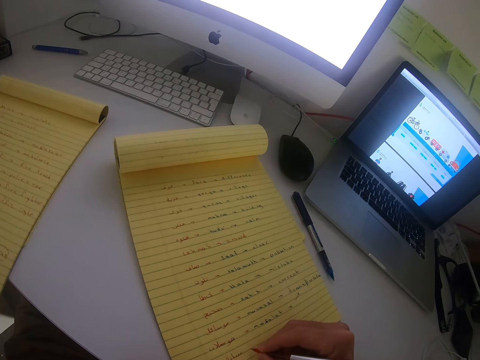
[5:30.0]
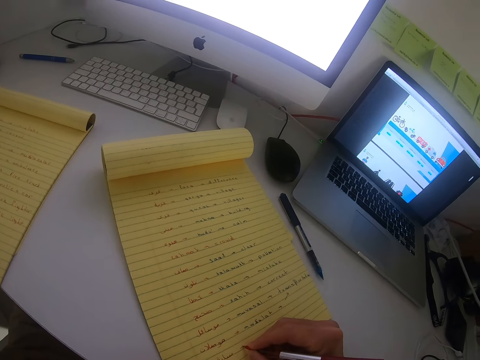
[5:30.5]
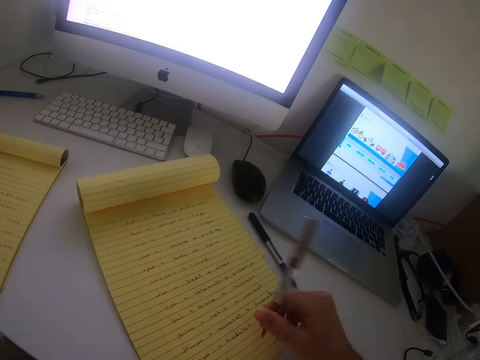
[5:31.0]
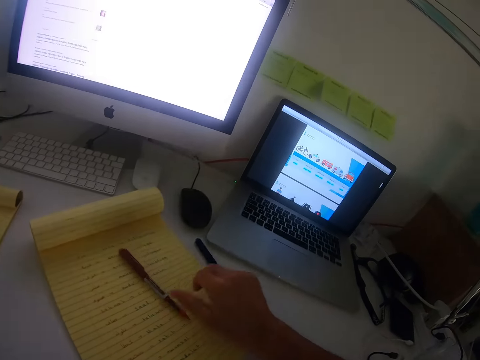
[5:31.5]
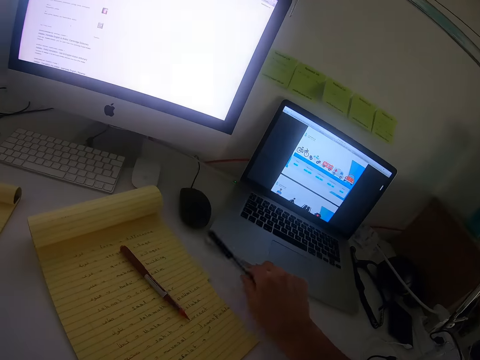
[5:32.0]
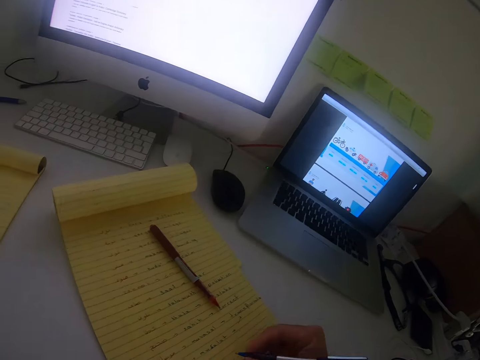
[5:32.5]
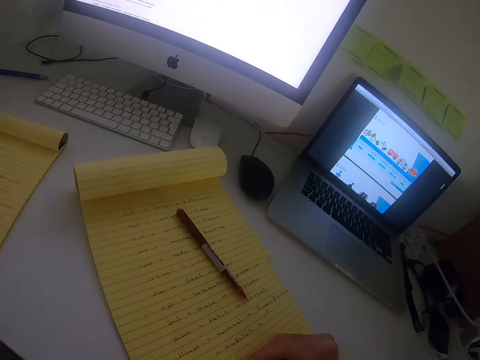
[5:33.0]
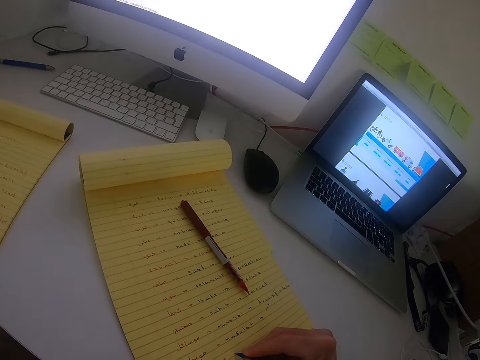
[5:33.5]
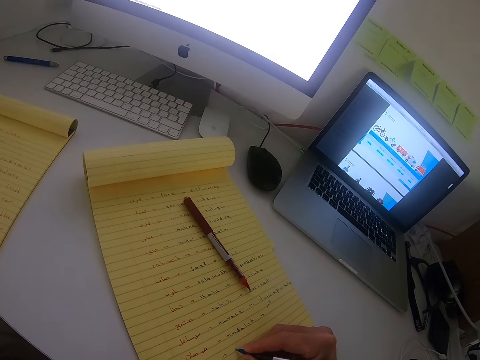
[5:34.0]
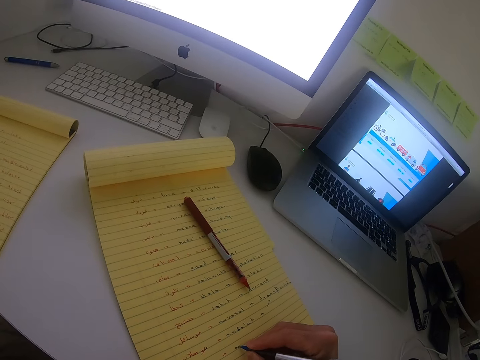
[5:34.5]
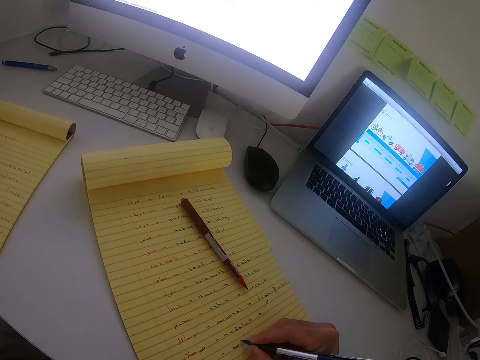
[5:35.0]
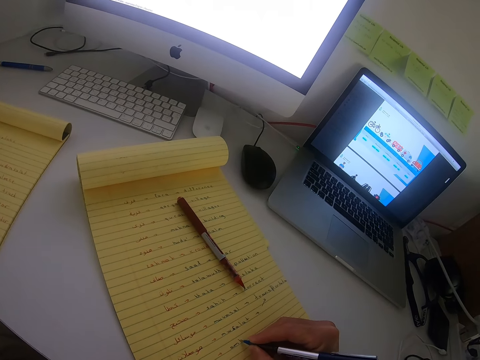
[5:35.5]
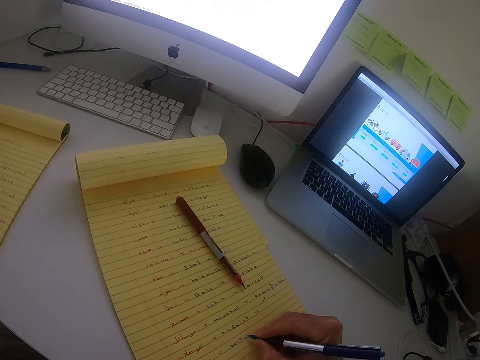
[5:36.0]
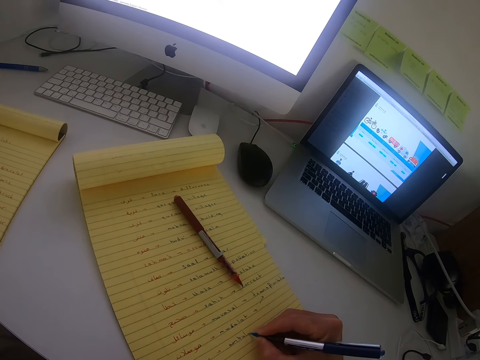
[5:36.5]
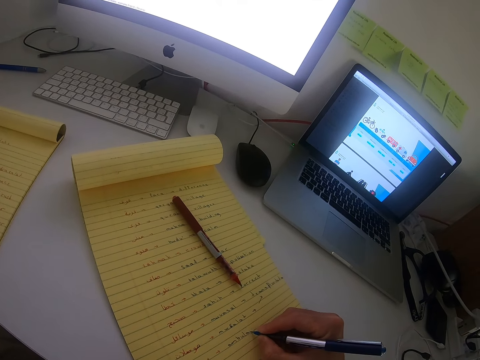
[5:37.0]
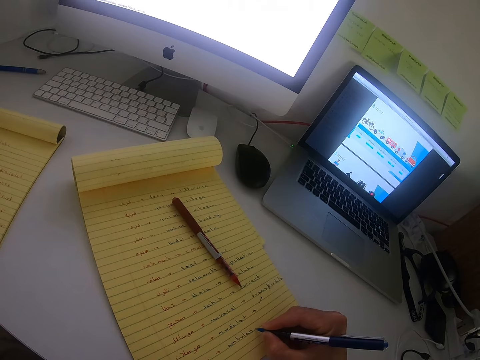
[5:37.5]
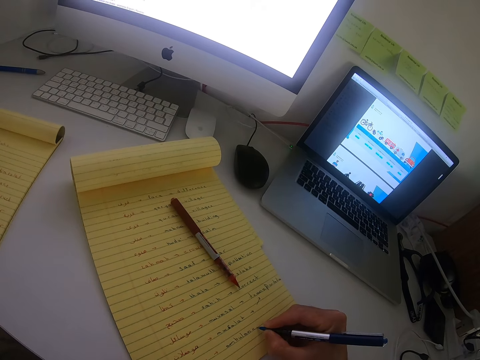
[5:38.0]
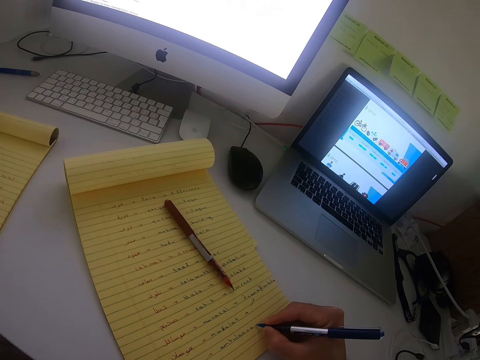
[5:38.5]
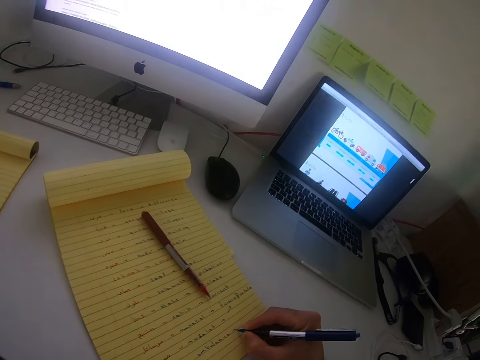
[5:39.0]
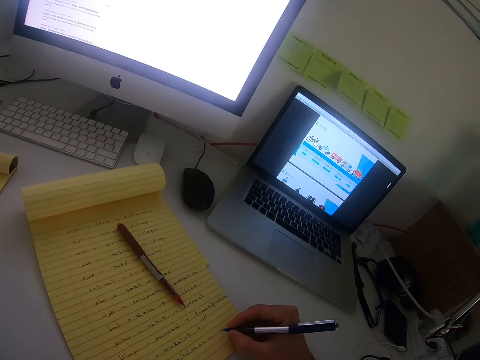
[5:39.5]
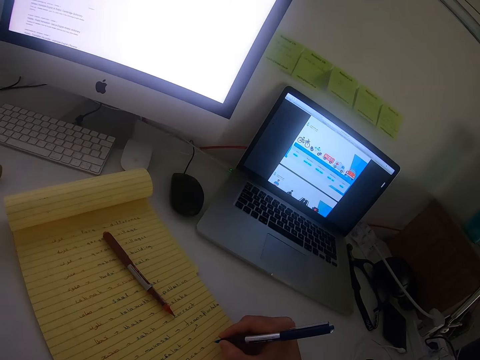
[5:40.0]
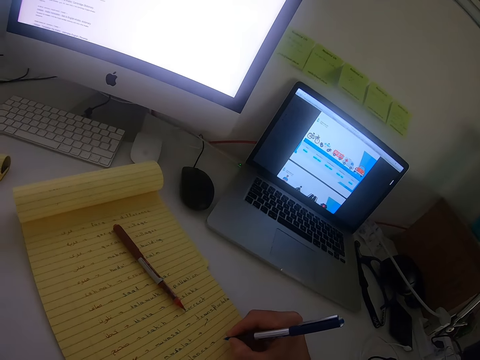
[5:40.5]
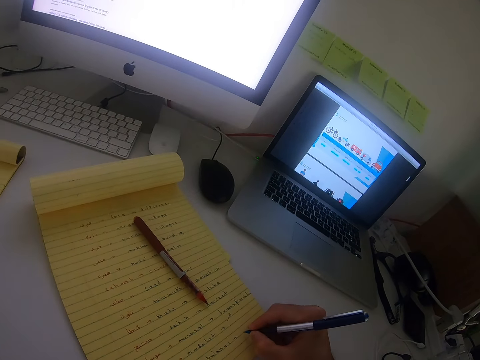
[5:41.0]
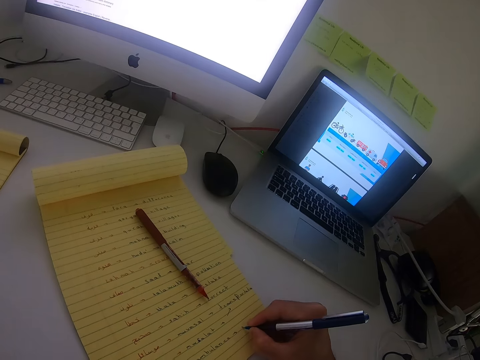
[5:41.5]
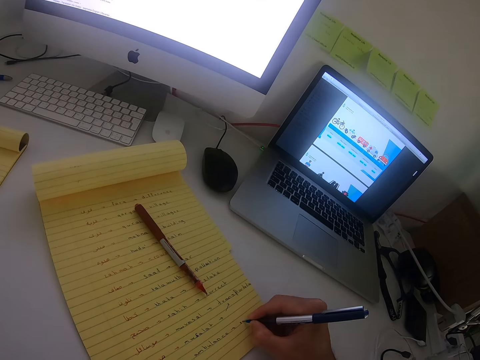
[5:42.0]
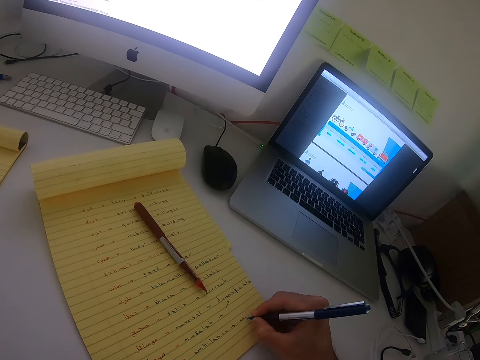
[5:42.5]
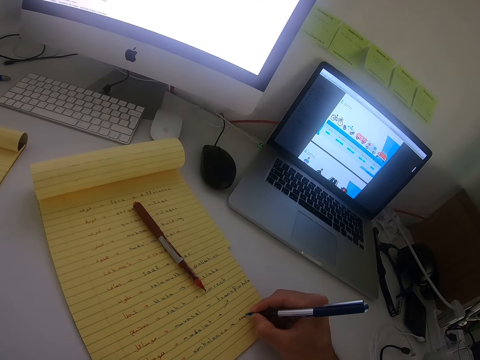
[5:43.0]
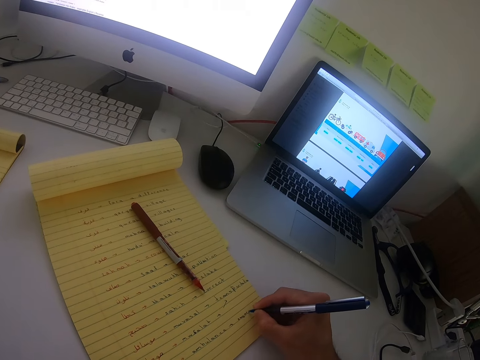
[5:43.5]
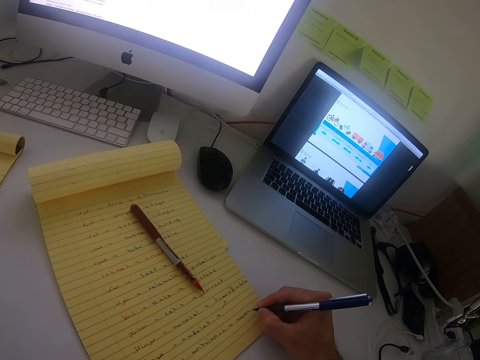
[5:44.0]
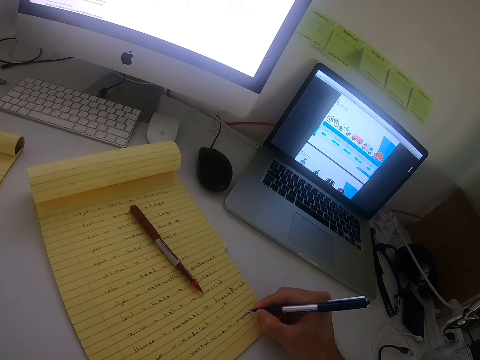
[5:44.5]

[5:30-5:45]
The camera wearer puts down the black or red pen and picks up the blue pen. They write with the blue pen.

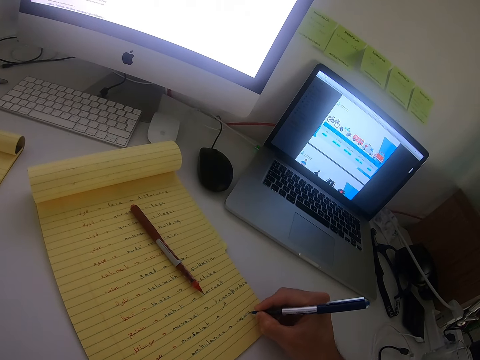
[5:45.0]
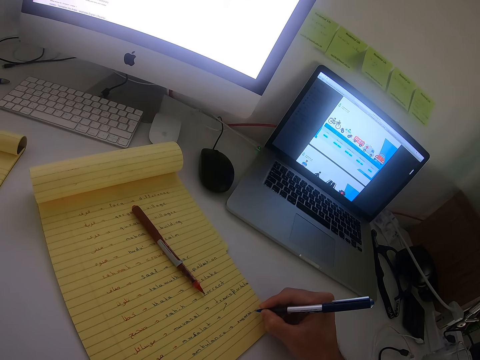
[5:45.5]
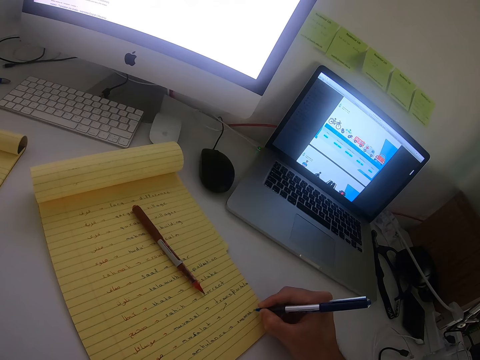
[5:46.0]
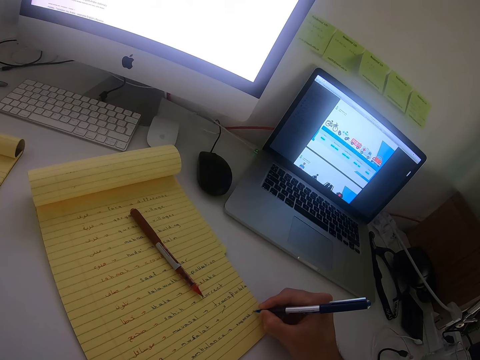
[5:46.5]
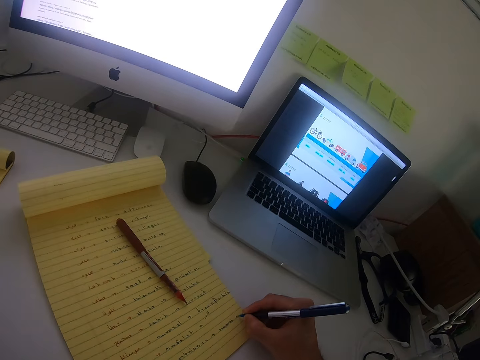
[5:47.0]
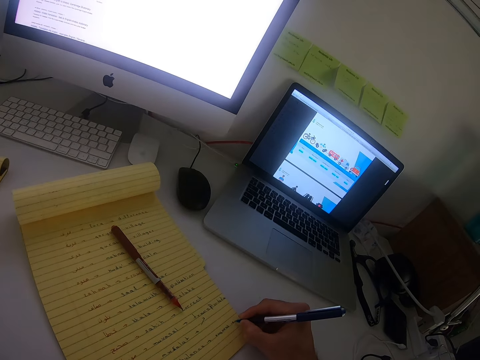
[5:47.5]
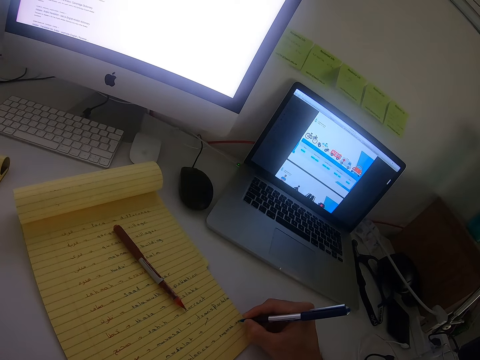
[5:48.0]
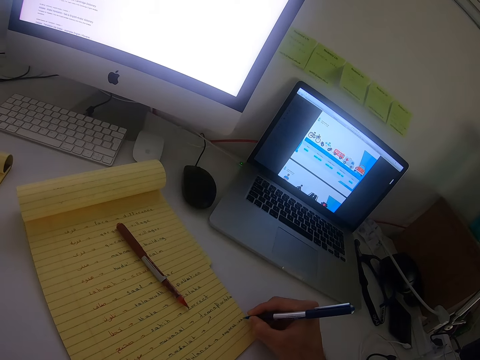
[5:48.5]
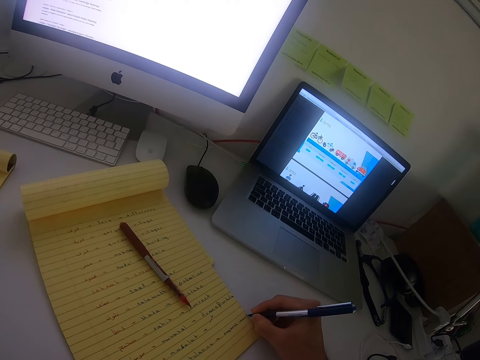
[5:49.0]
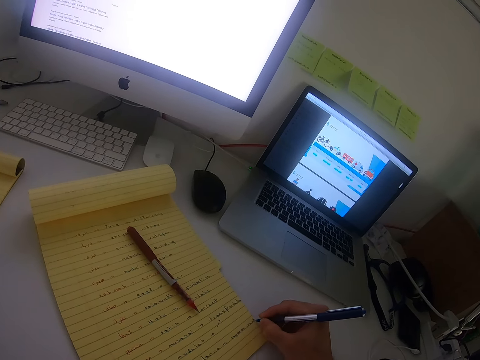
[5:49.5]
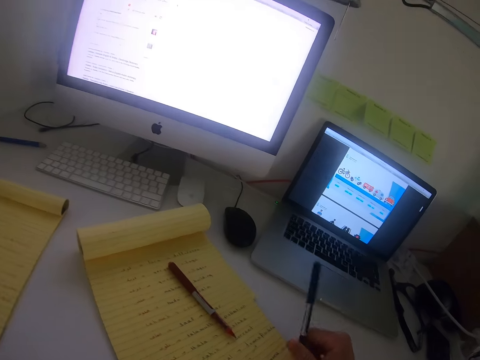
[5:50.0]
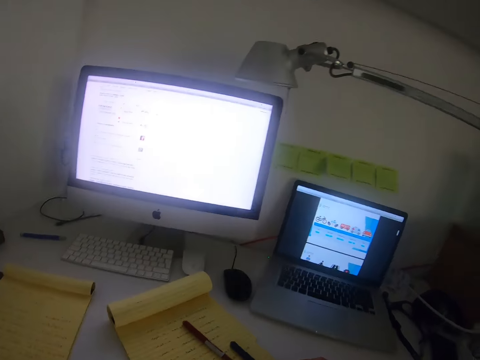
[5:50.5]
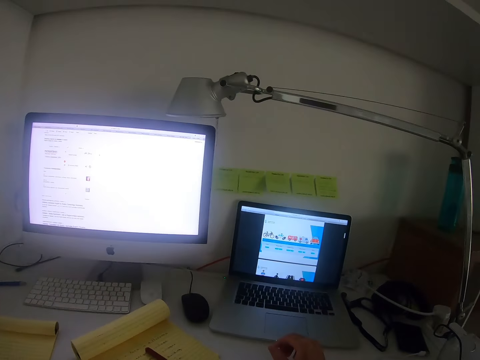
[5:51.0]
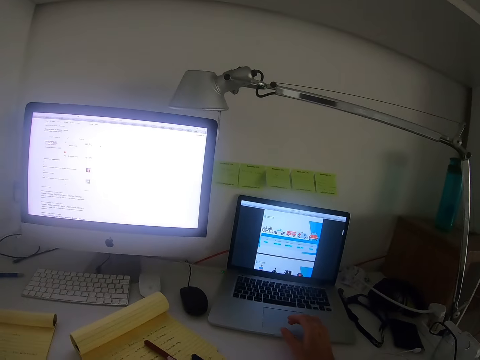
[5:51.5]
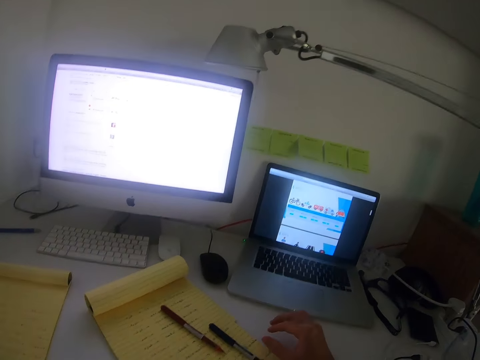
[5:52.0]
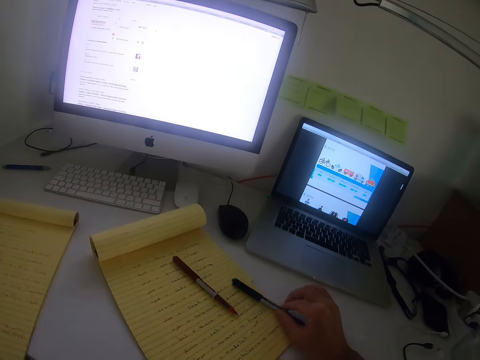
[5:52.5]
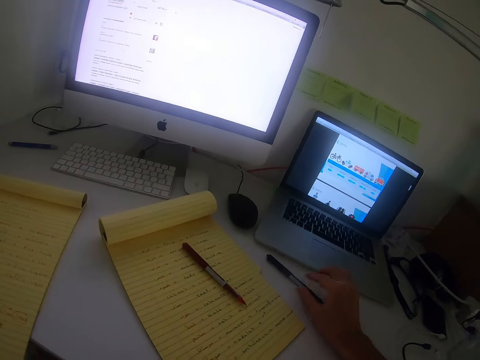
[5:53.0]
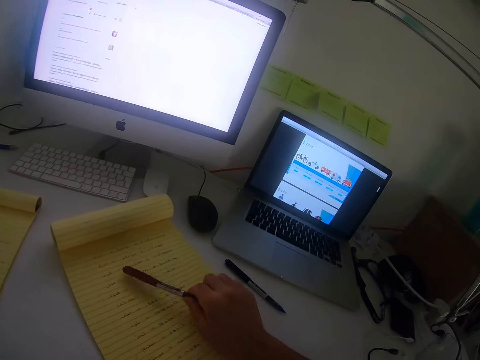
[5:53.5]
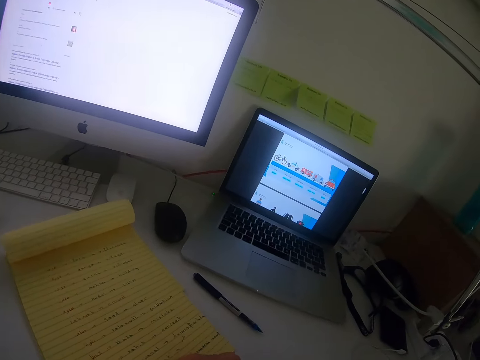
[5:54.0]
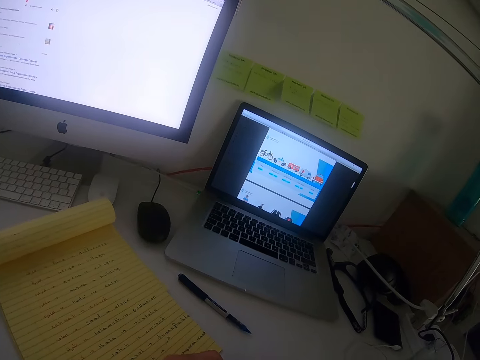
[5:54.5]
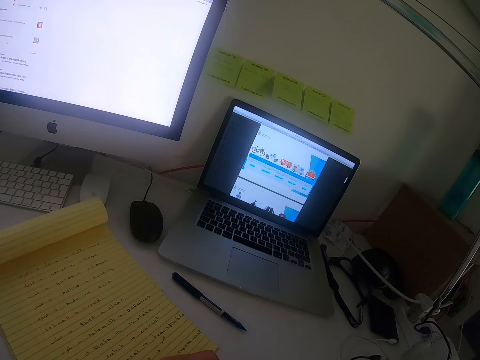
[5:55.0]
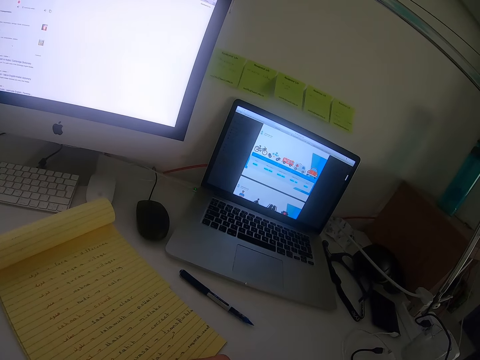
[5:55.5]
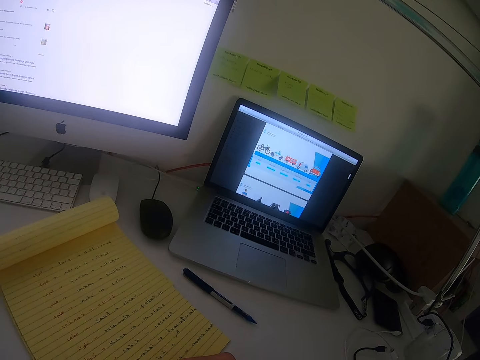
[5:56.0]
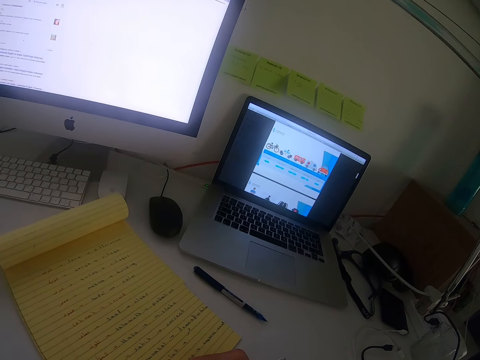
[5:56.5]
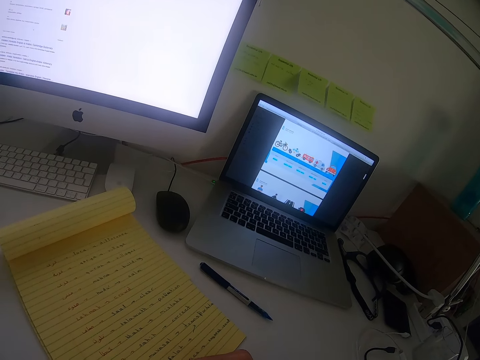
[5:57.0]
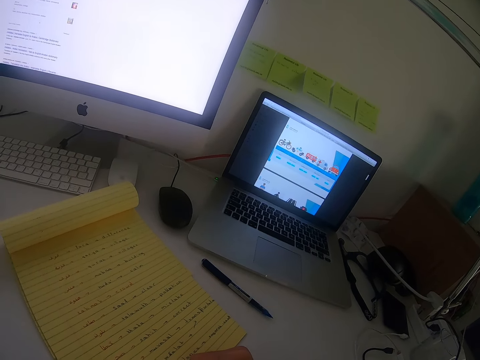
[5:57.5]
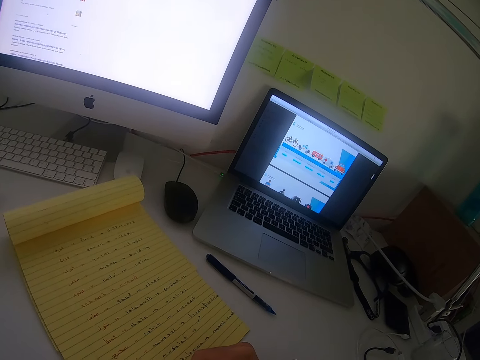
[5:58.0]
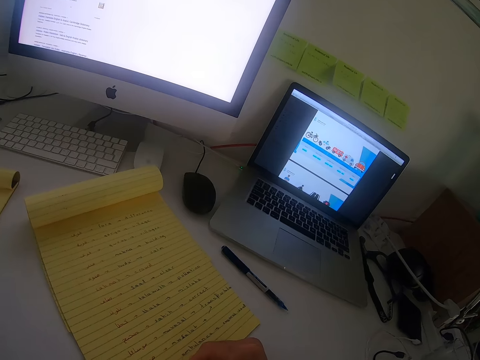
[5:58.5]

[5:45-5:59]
The camera wearer puts down the blue pen and sets it aside, then they pick up the black or red pen.
